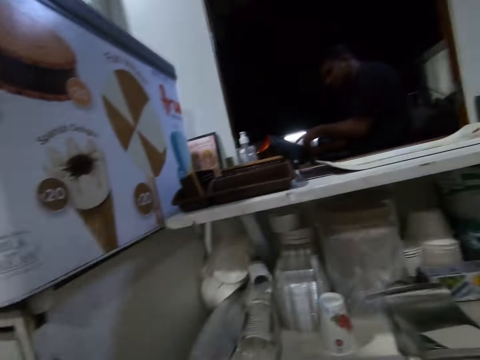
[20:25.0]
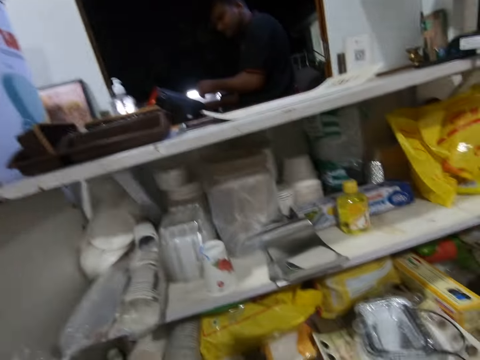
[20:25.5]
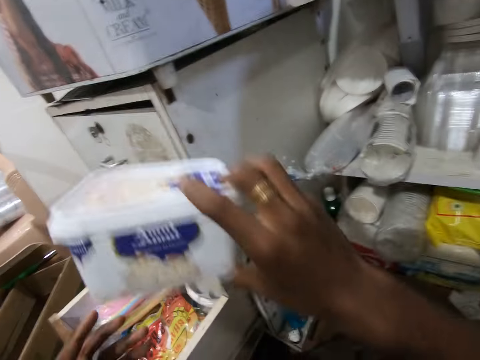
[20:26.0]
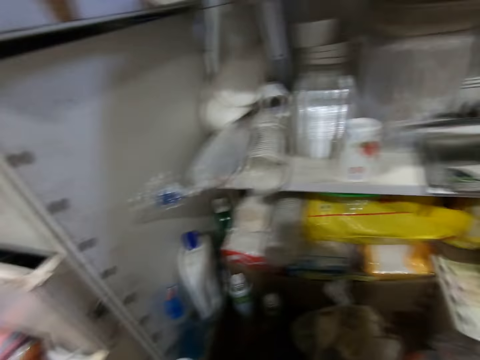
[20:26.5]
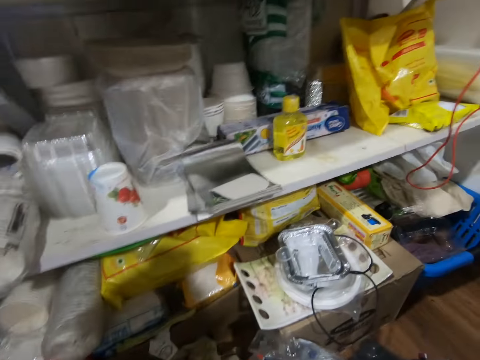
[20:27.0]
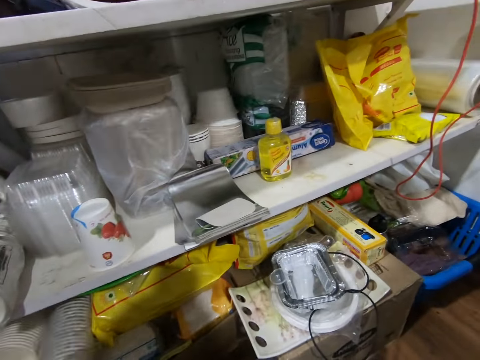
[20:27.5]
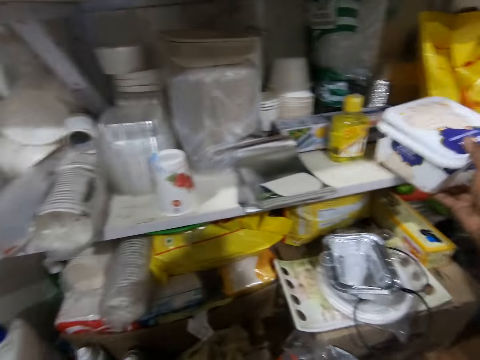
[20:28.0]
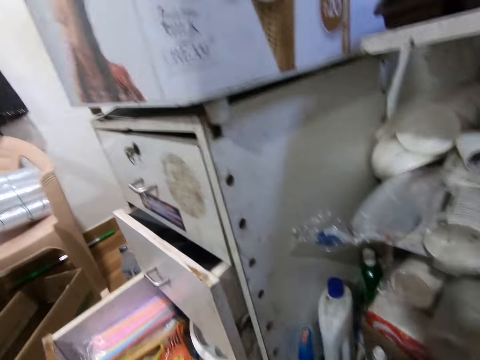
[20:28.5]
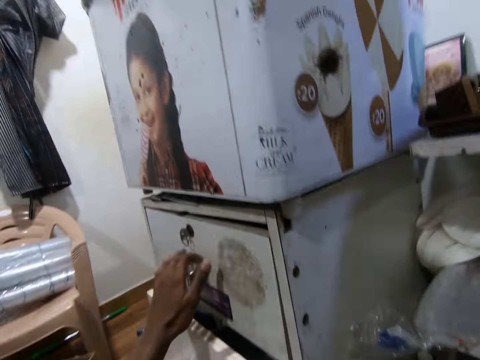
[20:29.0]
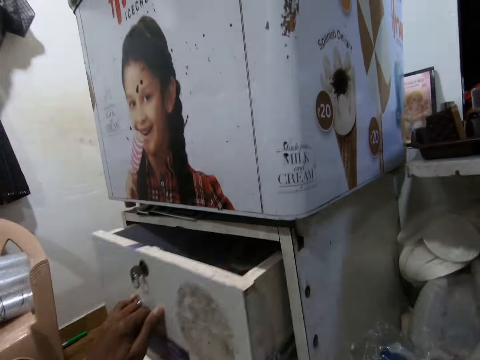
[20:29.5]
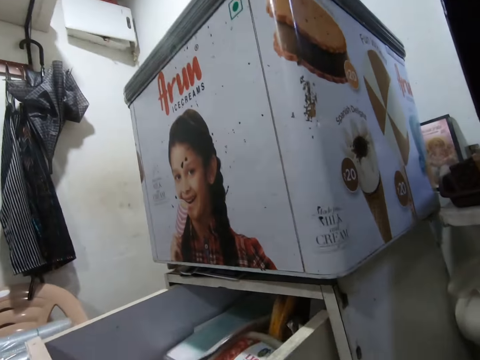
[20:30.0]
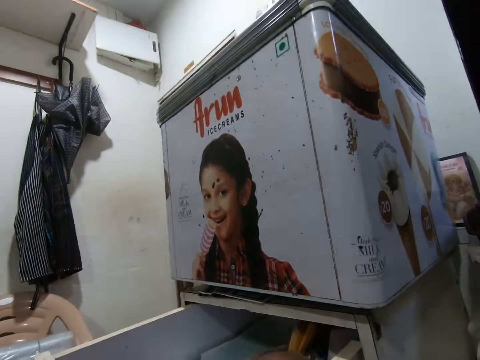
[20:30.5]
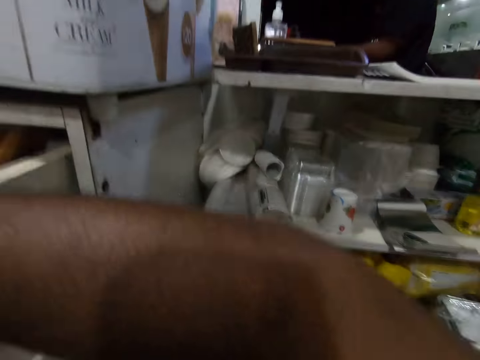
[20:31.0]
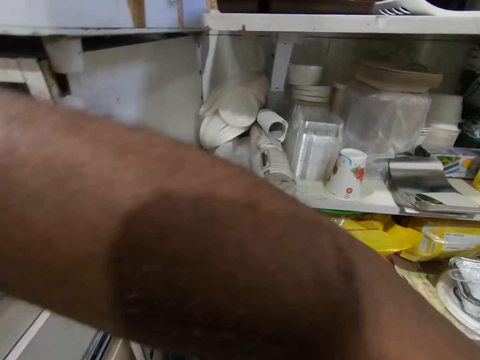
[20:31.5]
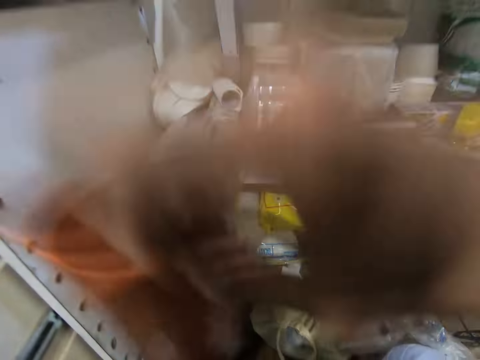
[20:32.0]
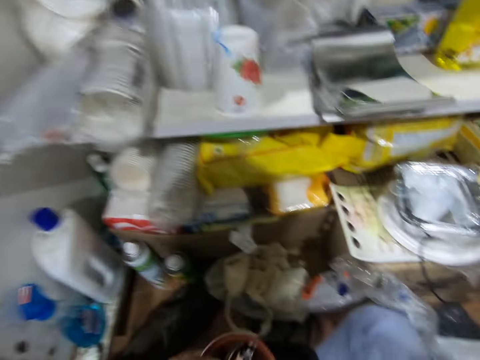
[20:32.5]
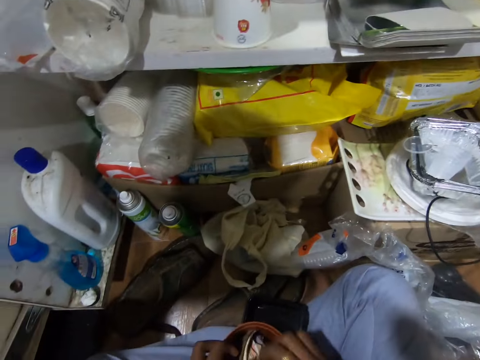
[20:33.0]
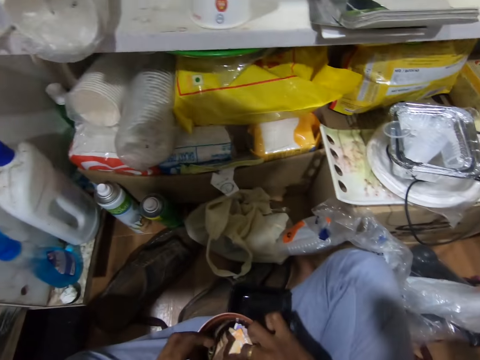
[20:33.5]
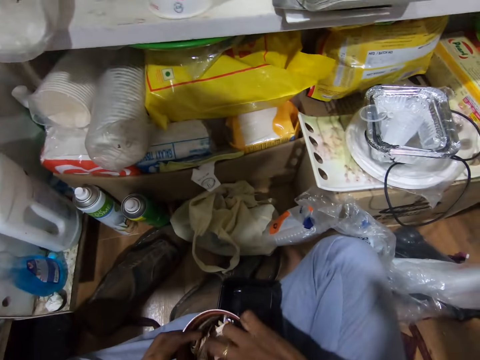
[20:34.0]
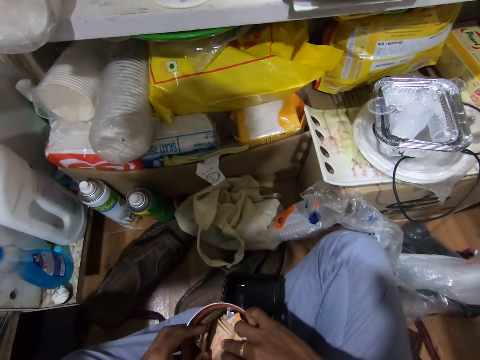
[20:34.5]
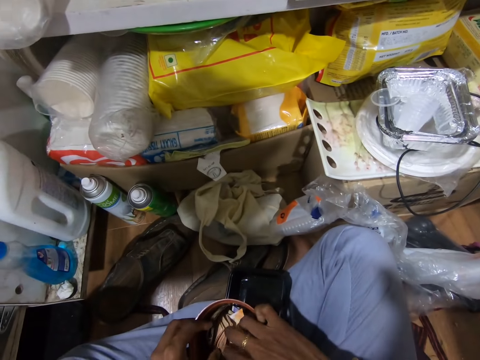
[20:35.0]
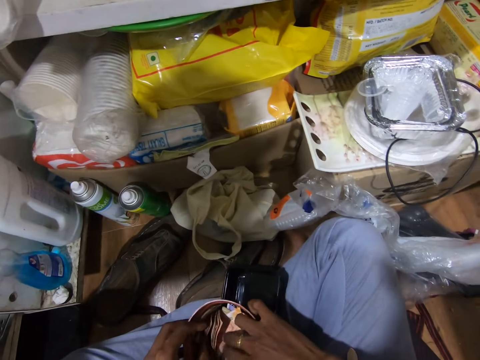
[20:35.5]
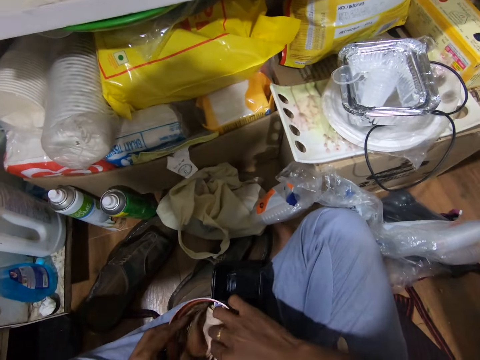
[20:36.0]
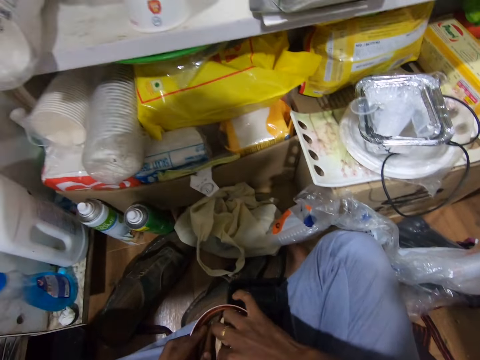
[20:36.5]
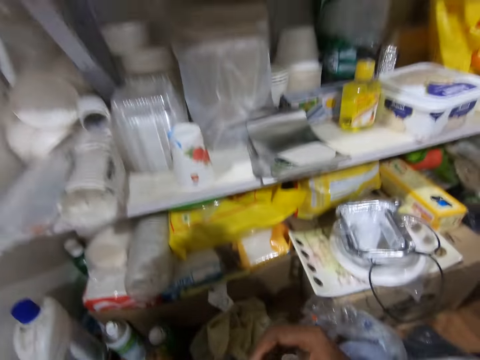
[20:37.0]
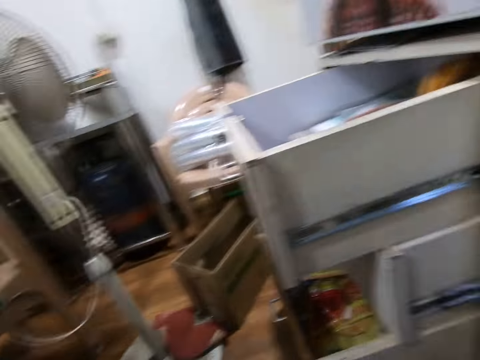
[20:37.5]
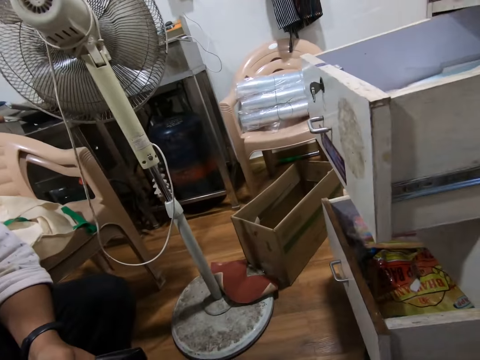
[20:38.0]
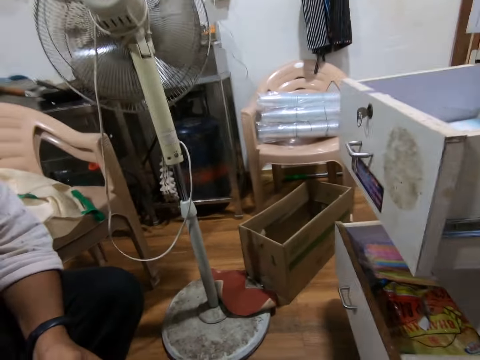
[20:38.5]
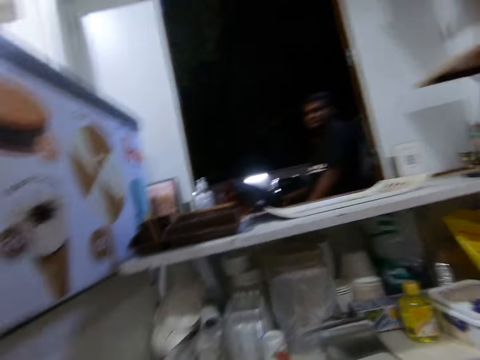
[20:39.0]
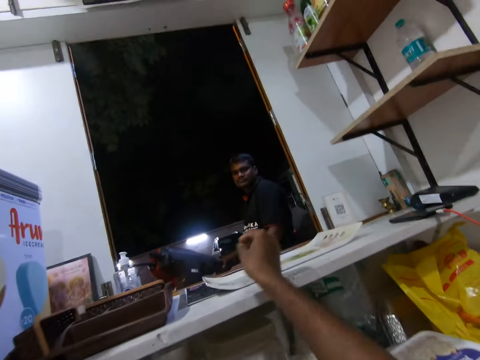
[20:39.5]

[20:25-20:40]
The camera wearer lifts the plastic container in his right hand. He drops the plastic container on the shelf with his right hand. He opens the drawer with his left hand. He picks the plastic container from the drawer with his right hand. He places the plastic container on his laps with his hands. He picks money from the plastic container with his right hand.

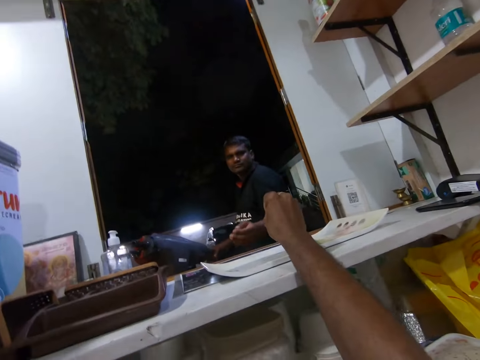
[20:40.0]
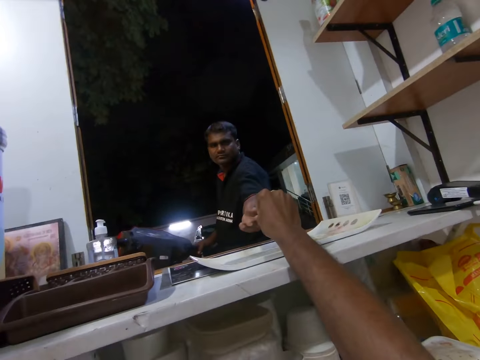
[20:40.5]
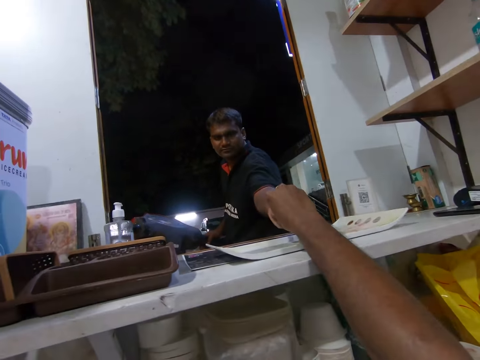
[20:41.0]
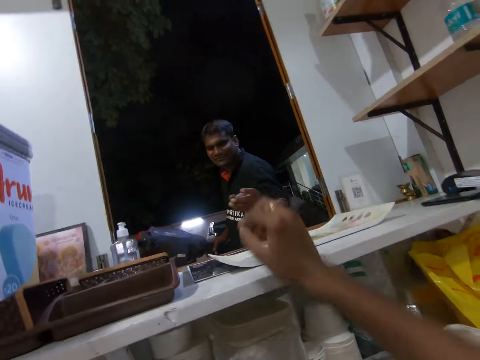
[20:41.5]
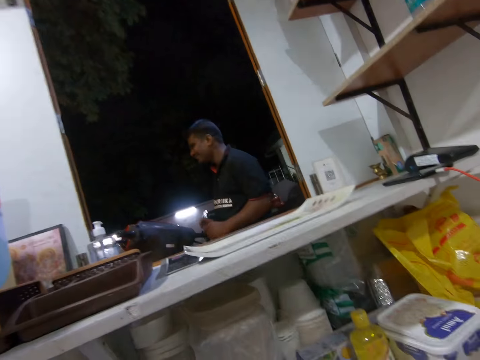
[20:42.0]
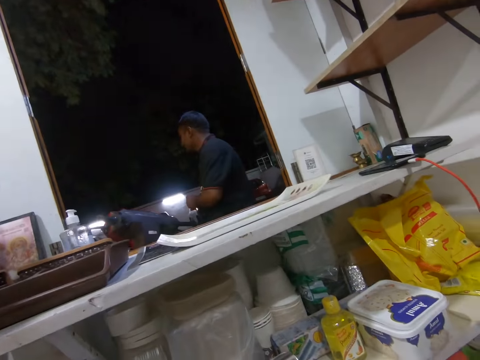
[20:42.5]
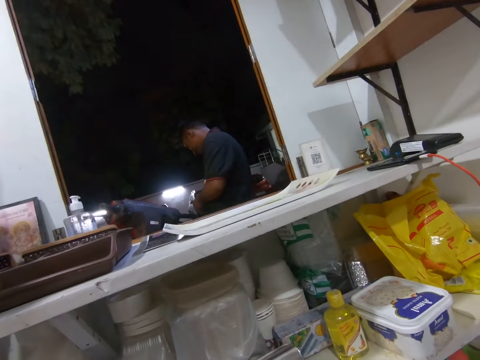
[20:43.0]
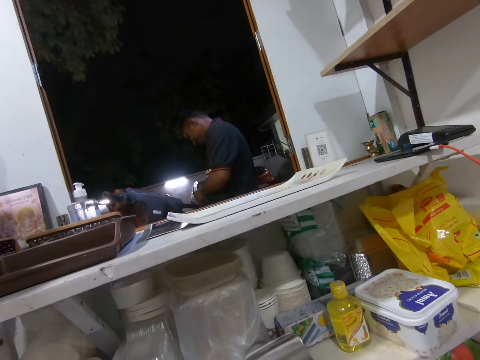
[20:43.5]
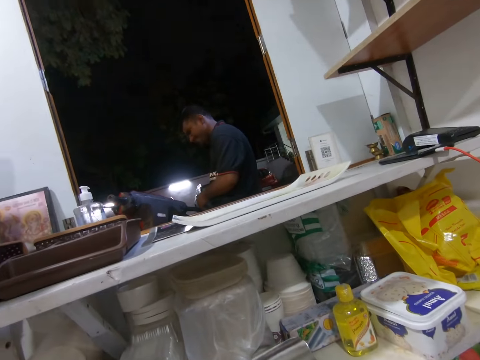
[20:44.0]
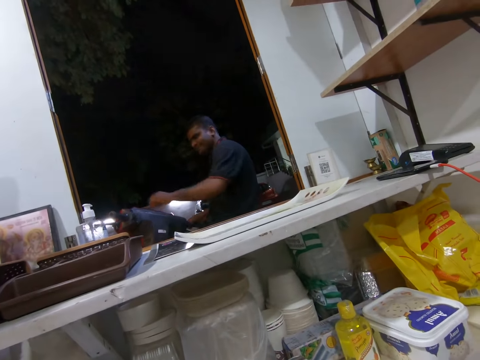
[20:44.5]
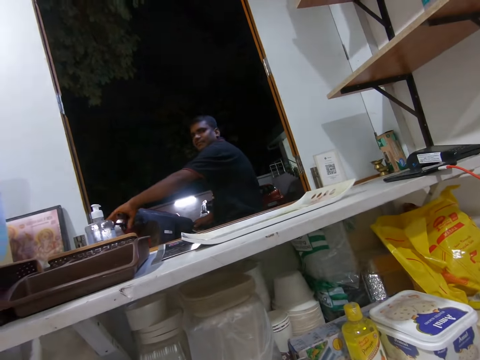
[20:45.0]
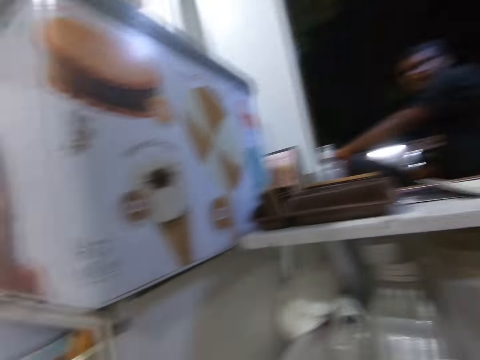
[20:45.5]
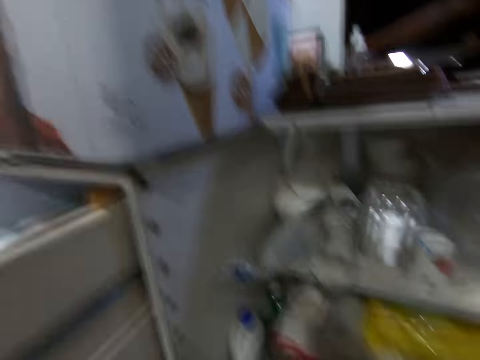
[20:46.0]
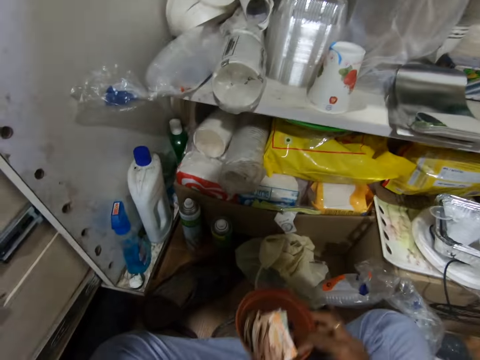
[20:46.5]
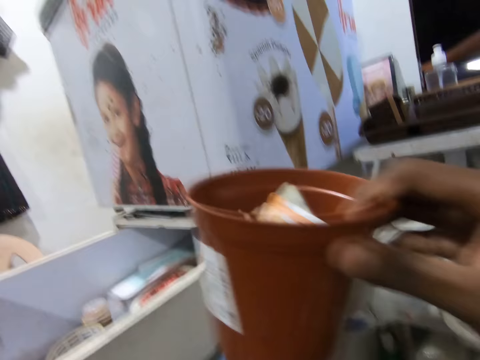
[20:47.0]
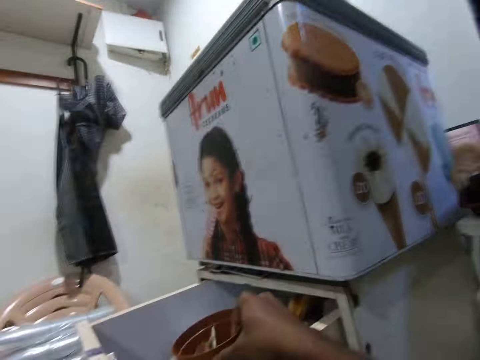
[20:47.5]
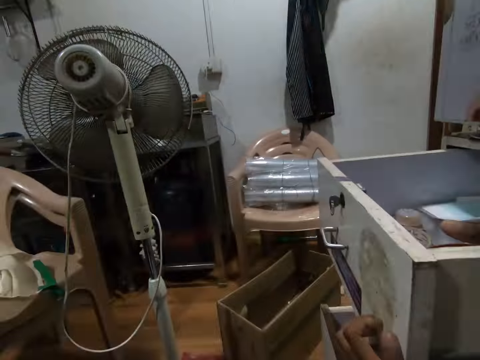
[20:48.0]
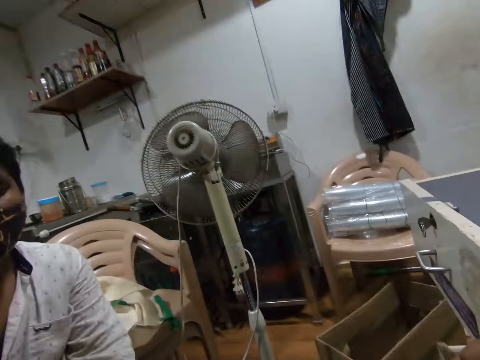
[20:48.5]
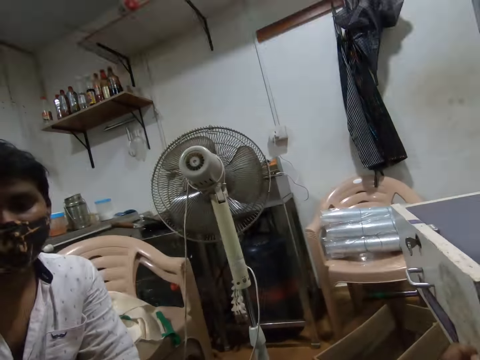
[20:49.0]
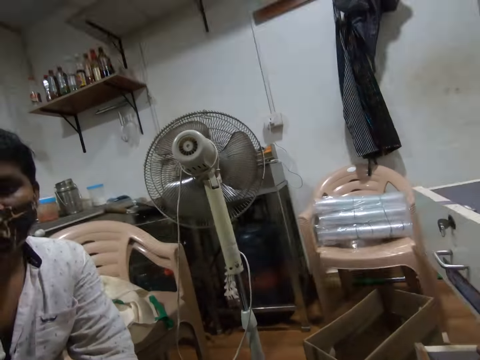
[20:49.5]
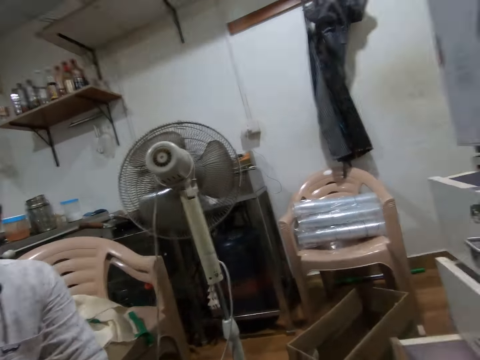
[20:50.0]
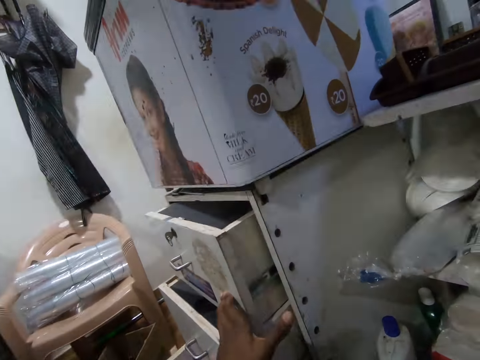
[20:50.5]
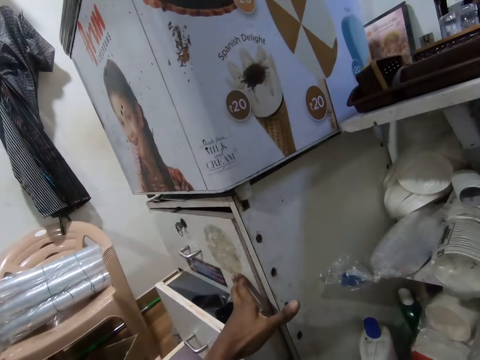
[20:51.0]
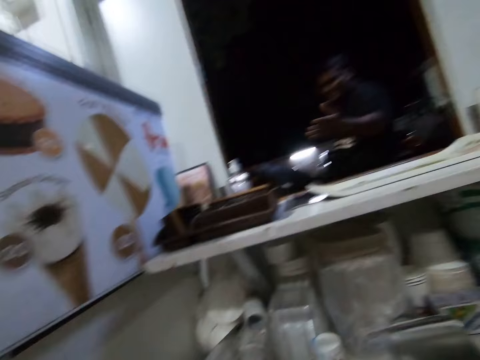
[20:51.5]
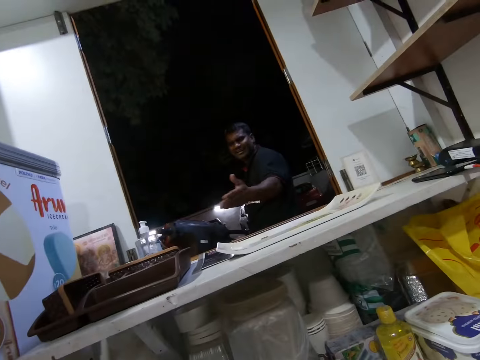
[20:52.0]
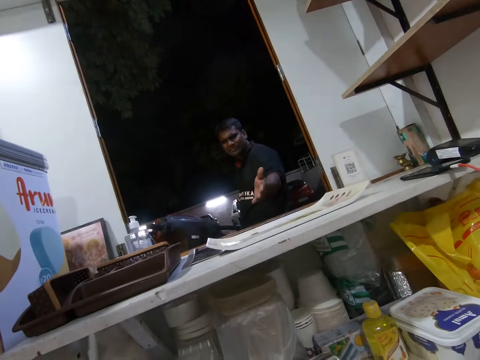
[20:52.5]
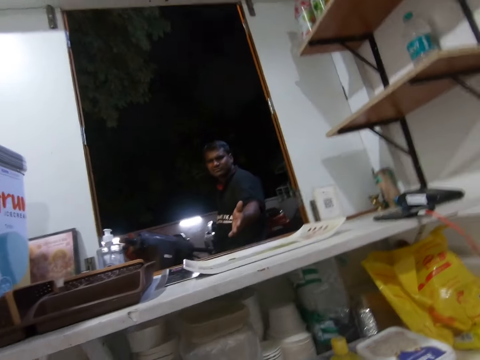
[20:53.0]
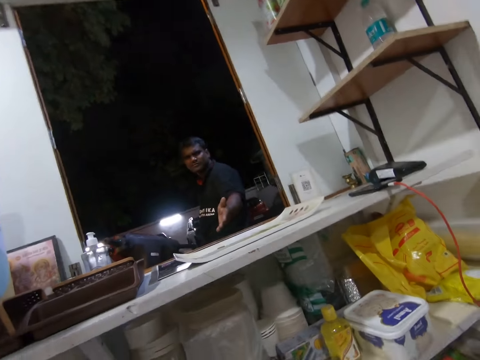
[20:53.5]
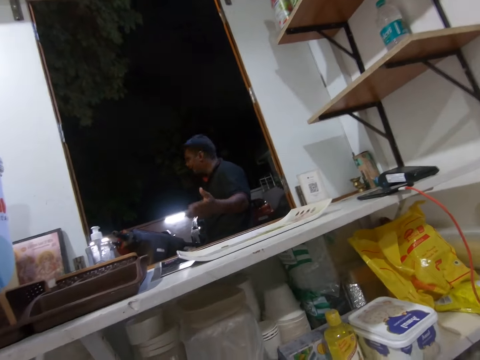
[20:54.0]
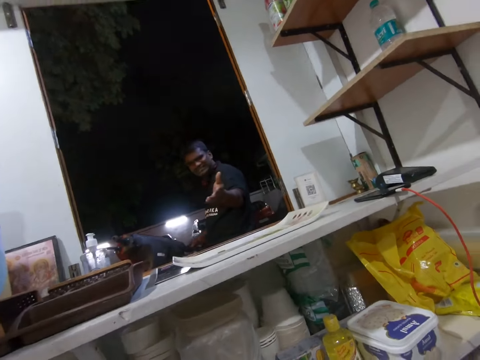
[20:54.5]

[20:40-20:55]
A man collects money from the camera wearer with his left hand. The man holds the hand grip of the motorcycle with his hands. The camera wearer drops the plastic container or money in the drawer with his right hand. Another man speaks to the camera wearer. The camera wearer closes the drawer with his left hand. The first man speaks to the camera wearer.
